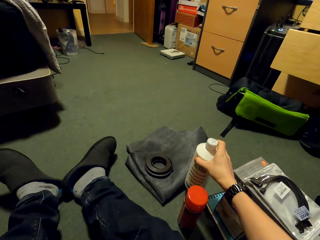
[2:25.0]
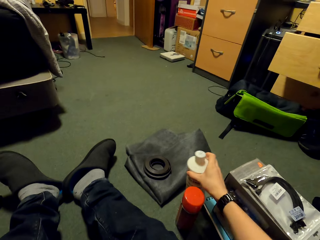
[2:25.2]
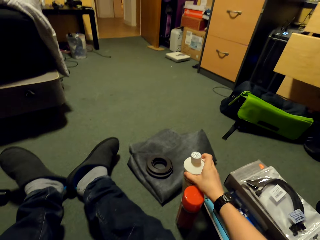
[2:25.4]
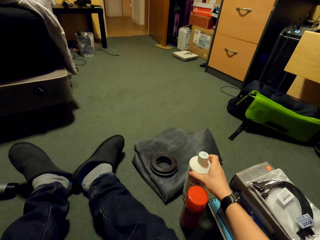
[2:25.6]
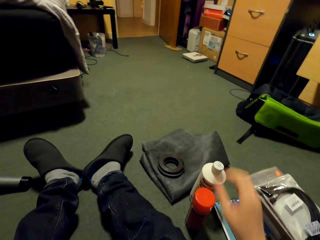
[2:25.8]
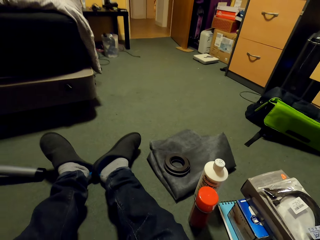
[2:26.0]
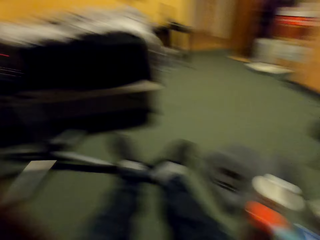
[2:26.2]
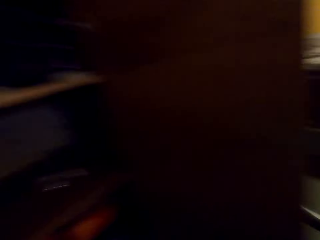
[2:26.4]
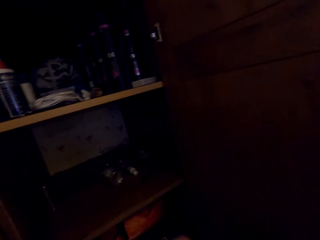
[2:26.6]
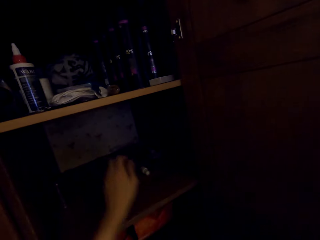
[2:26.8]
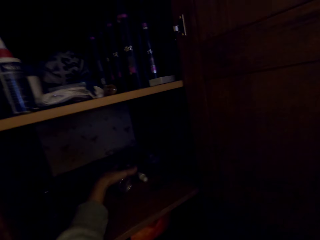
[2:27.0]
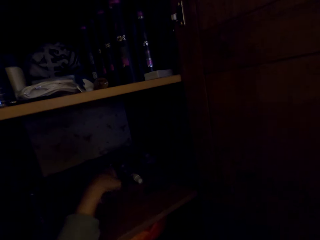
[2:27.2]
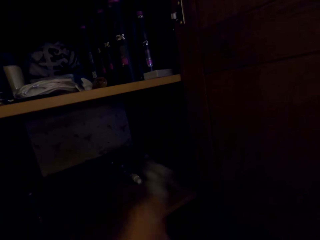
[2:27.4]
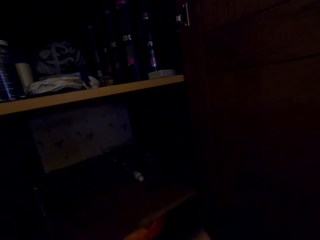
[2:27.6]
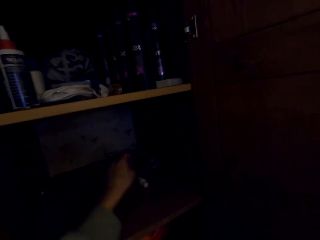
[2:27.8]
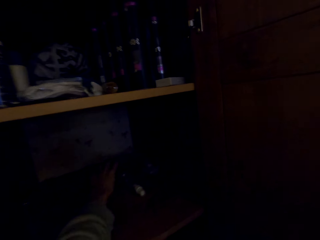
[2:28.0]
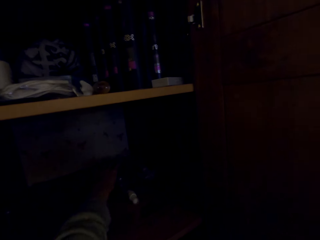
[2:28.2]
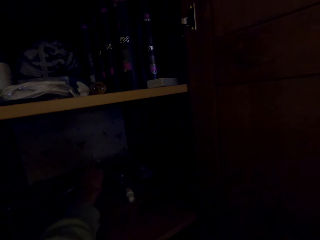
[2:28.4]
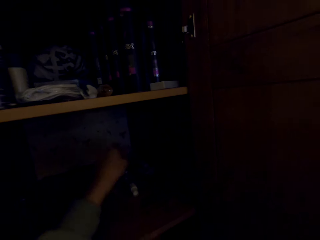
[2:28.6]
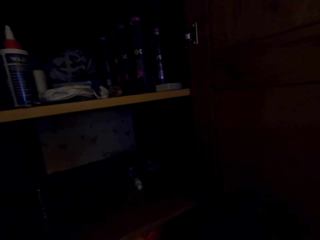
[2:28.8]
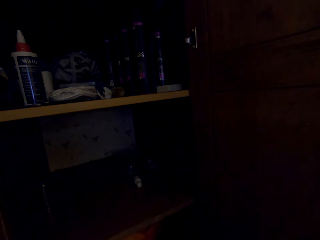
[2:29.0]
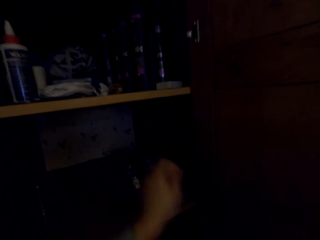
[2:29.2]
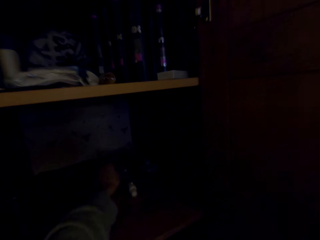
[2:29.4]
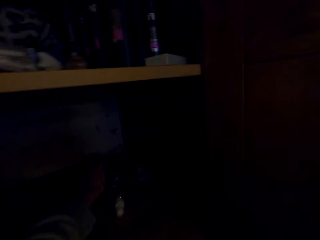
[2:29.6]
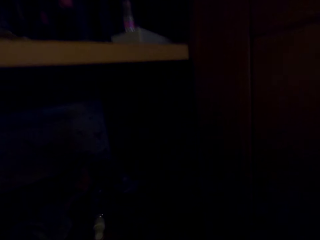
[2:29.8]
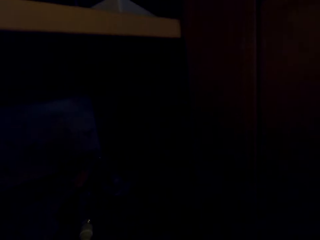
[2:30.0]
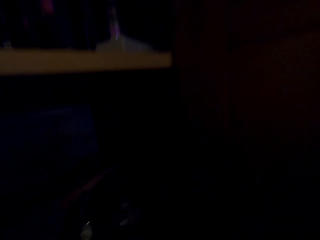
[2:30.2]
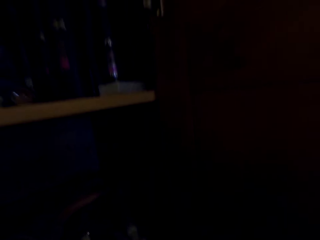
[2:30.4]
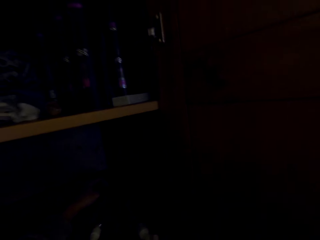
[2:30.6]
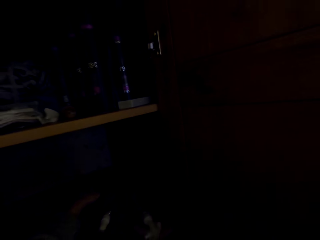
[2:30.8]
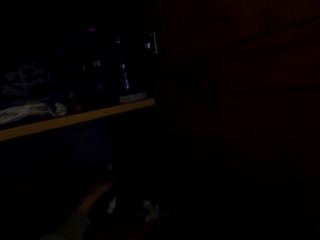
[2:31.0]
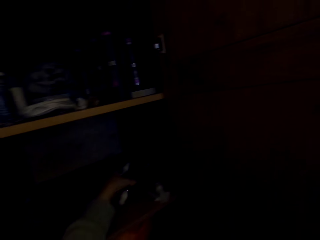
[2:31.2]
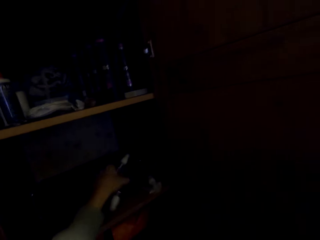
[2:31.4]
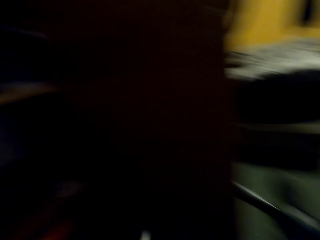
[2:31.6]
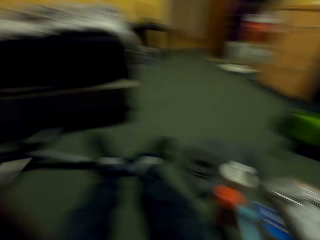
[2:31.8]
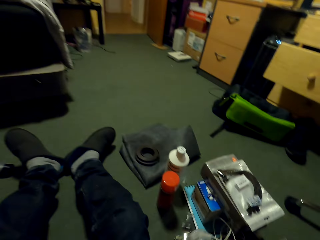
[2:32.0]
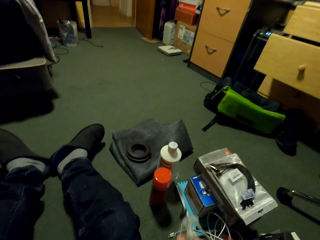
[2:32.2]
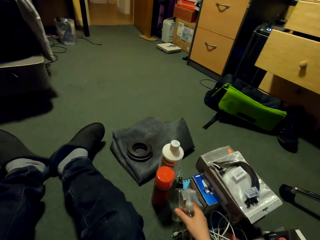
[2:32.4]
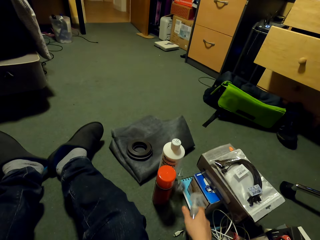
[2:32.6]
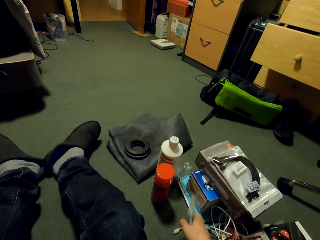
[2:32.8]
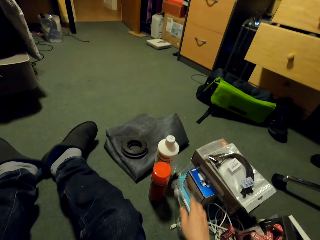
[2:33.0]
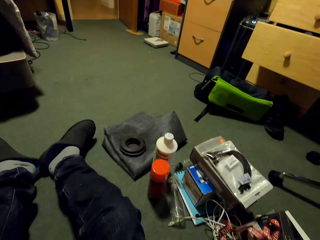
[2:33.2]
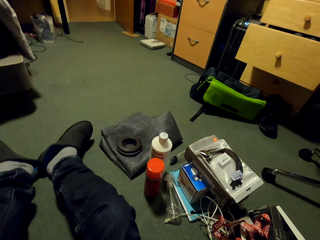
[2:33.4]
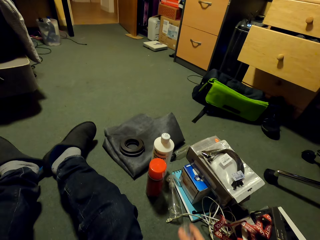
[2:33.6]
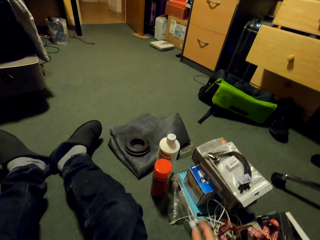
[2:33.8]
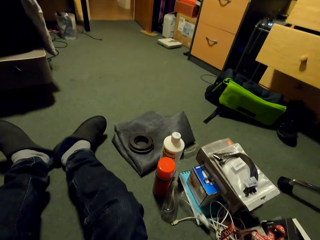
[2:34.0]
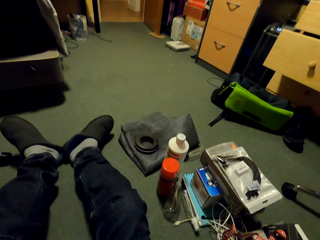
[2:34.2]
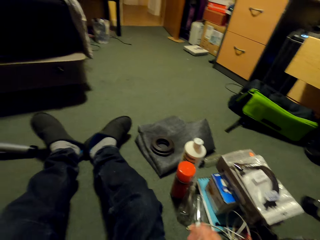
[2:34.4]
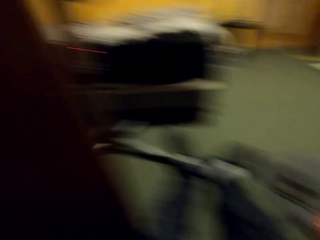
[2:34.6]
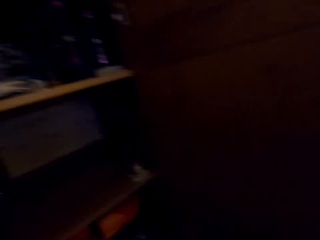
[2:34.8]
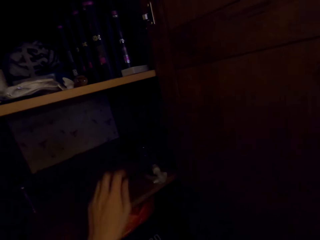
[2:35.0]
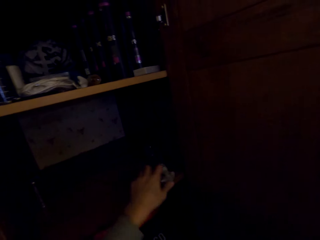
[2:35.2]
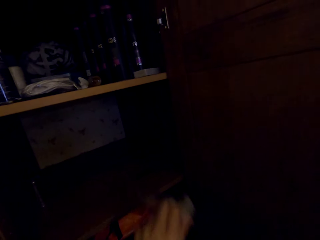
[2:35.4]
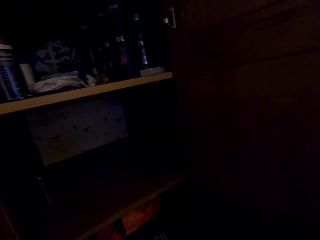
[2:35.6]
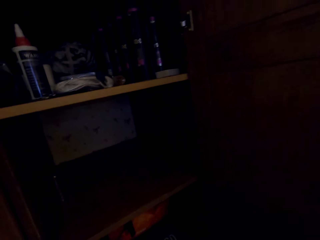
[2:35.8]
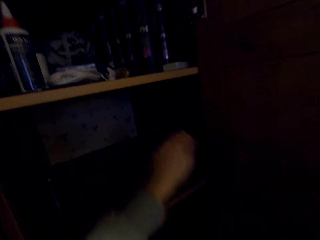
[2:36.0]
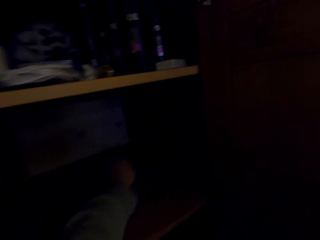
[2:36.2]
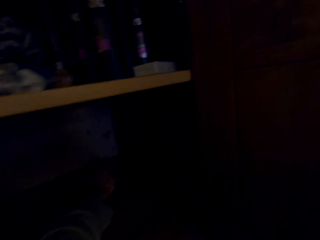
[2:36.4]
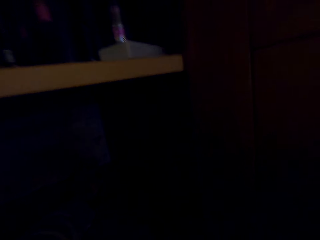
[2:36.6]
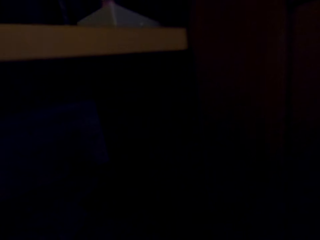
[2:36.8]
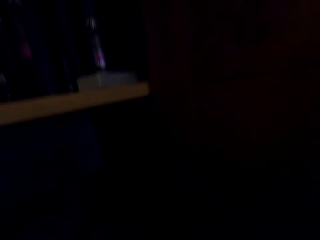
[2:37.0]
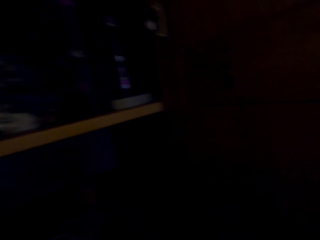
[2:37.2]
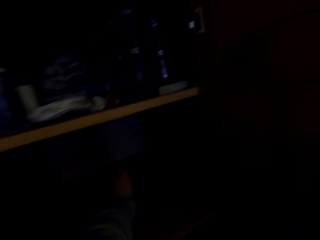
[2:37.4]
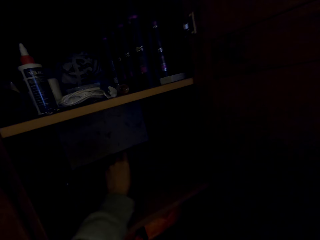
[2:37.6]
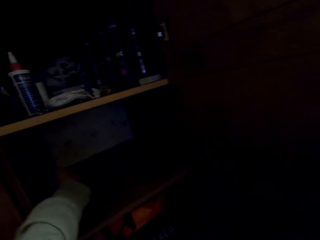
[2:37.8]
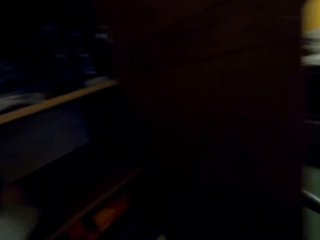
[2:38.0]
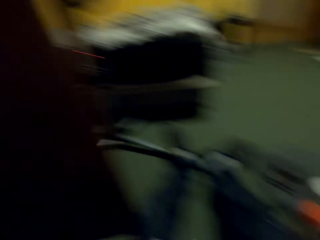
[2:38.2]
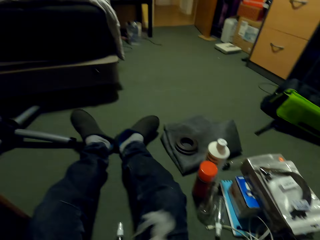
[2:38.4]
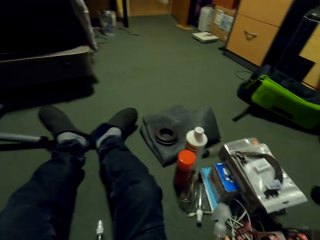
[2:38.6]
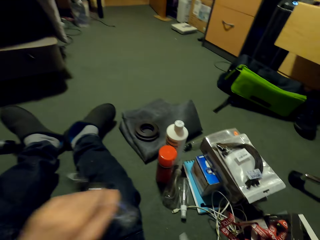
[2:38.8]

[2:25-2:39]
The camera wearer puts down the bottle. They pick up items from the cabinet. They put the small bottles away. They pick up items from the cabinet.
